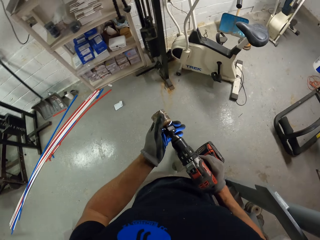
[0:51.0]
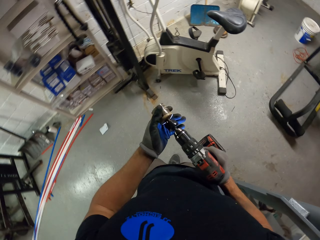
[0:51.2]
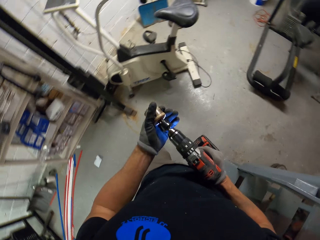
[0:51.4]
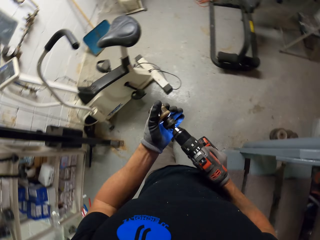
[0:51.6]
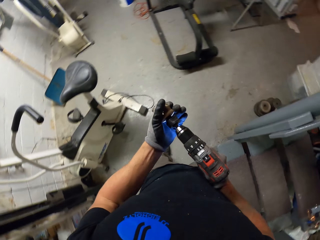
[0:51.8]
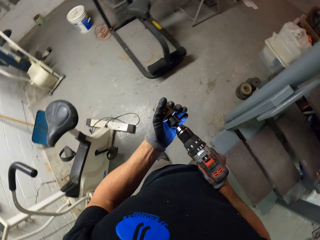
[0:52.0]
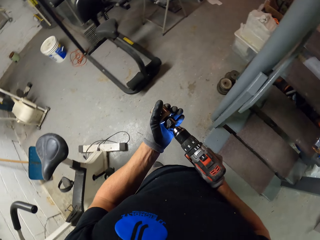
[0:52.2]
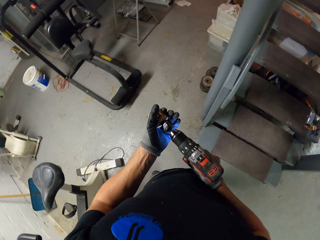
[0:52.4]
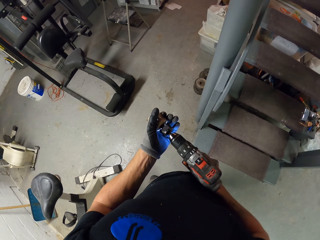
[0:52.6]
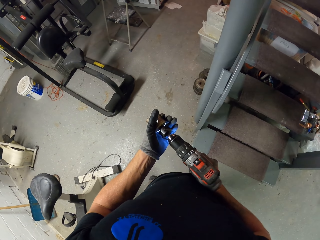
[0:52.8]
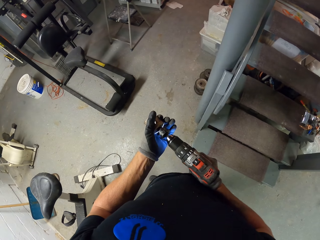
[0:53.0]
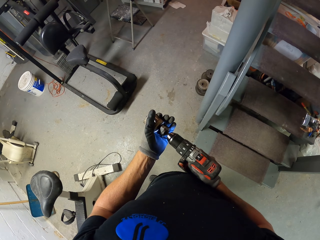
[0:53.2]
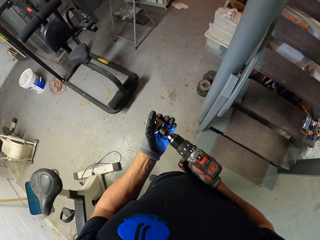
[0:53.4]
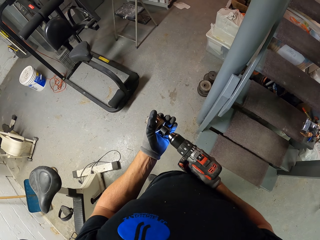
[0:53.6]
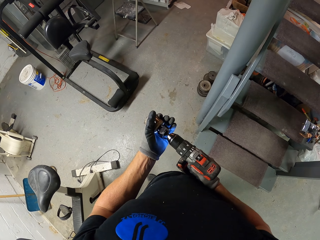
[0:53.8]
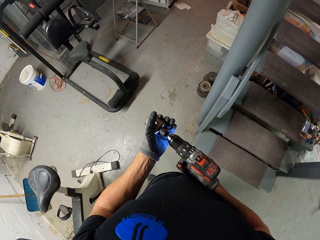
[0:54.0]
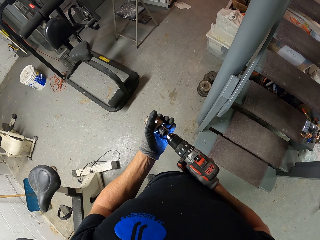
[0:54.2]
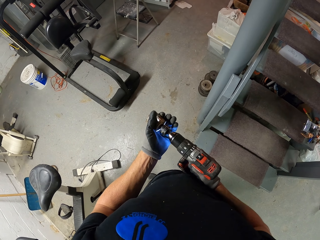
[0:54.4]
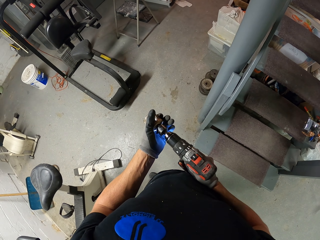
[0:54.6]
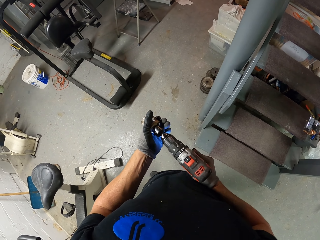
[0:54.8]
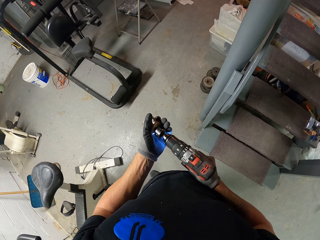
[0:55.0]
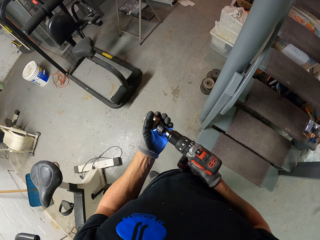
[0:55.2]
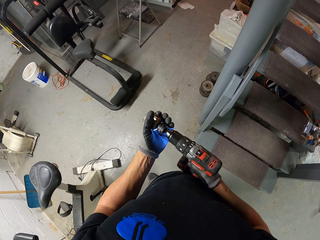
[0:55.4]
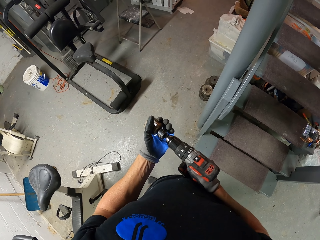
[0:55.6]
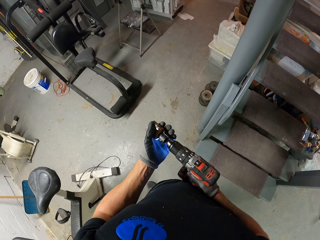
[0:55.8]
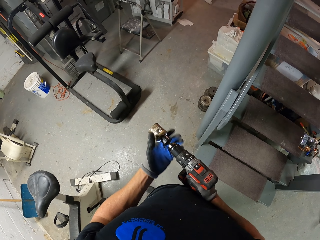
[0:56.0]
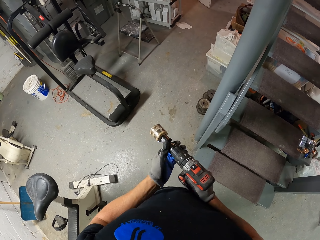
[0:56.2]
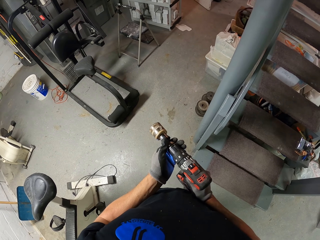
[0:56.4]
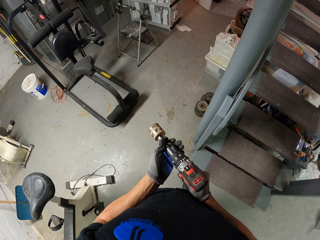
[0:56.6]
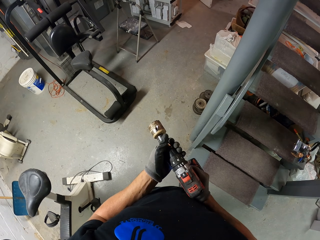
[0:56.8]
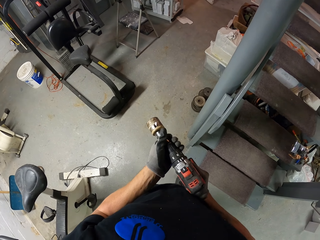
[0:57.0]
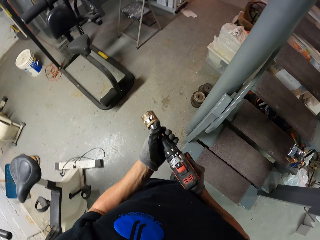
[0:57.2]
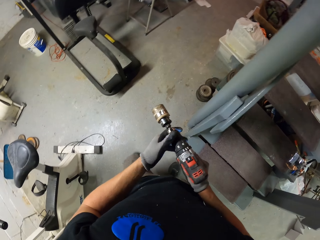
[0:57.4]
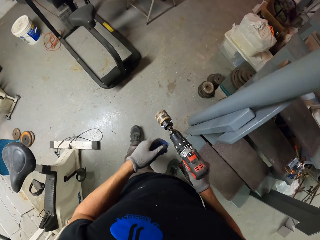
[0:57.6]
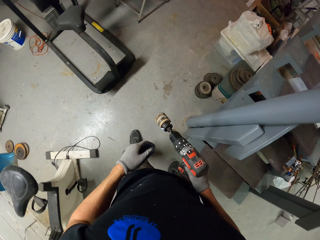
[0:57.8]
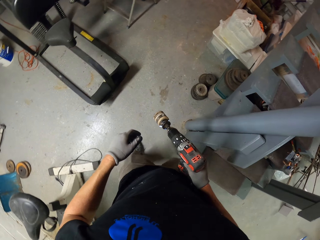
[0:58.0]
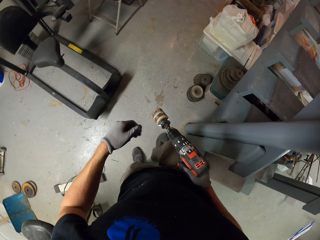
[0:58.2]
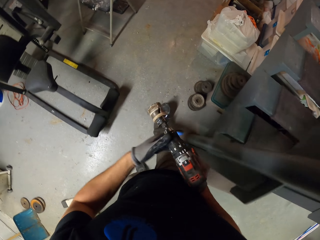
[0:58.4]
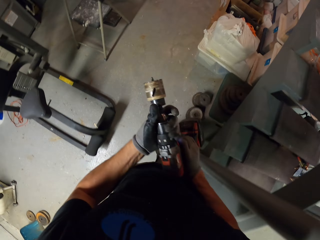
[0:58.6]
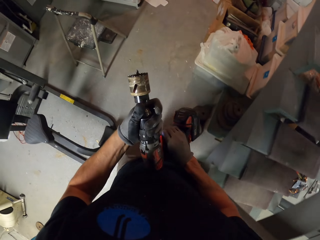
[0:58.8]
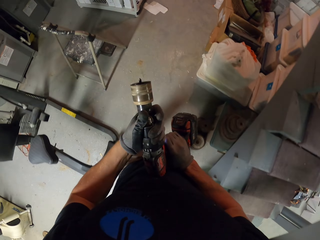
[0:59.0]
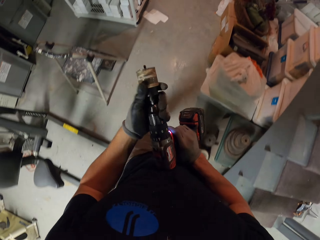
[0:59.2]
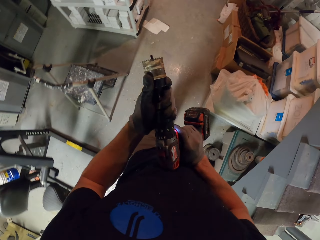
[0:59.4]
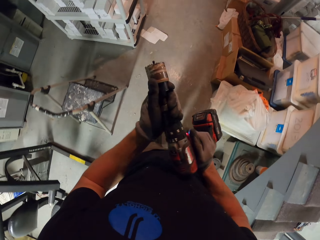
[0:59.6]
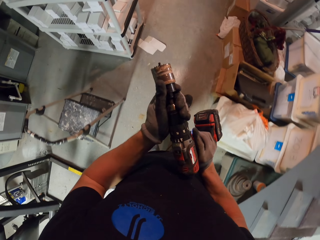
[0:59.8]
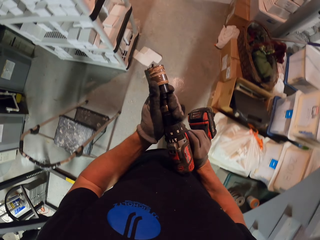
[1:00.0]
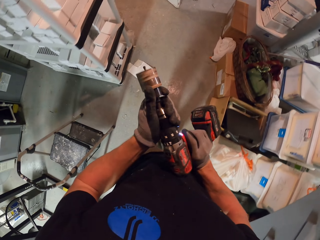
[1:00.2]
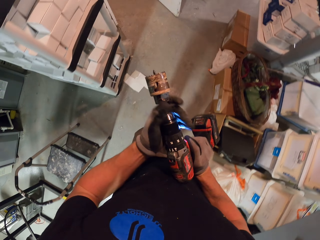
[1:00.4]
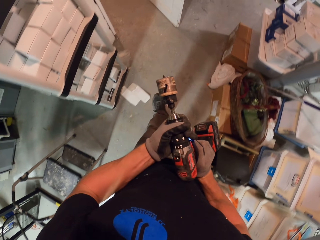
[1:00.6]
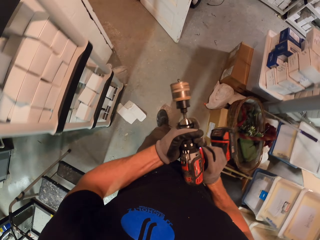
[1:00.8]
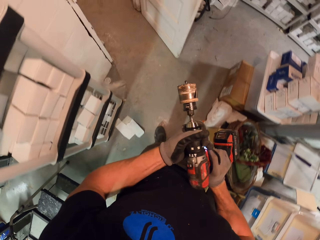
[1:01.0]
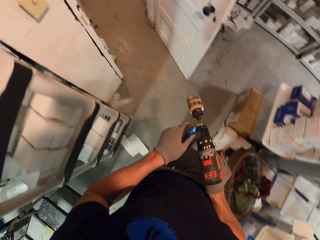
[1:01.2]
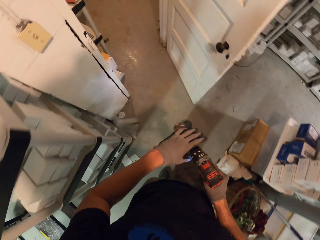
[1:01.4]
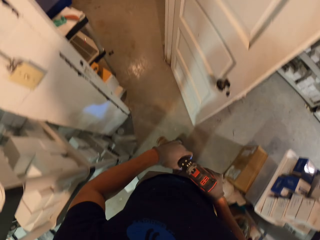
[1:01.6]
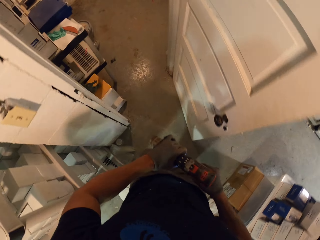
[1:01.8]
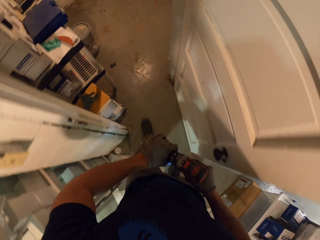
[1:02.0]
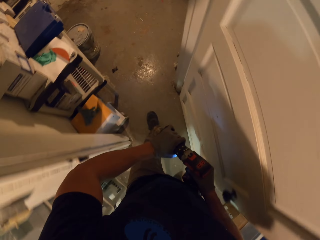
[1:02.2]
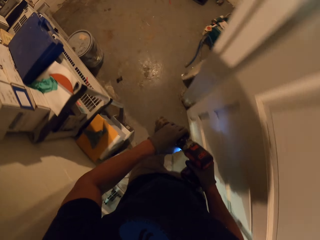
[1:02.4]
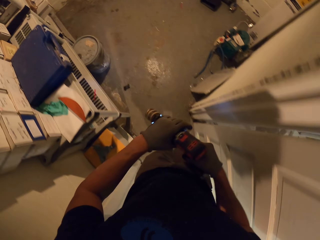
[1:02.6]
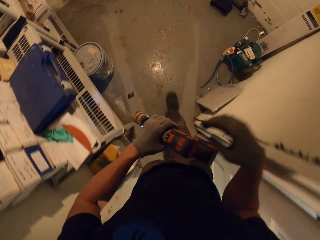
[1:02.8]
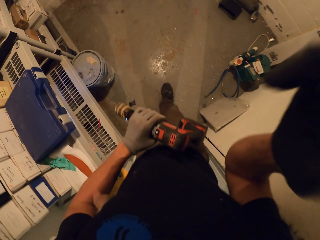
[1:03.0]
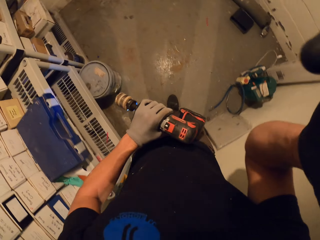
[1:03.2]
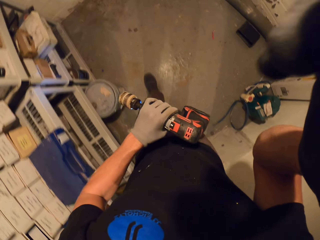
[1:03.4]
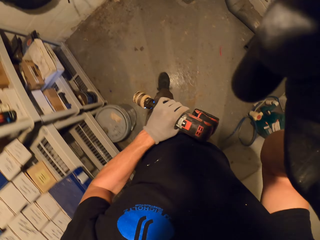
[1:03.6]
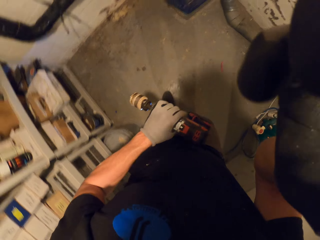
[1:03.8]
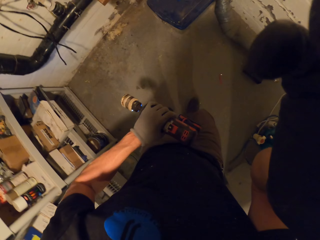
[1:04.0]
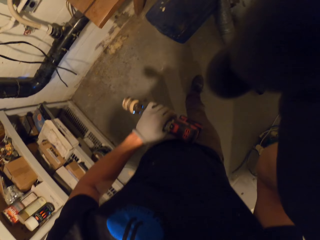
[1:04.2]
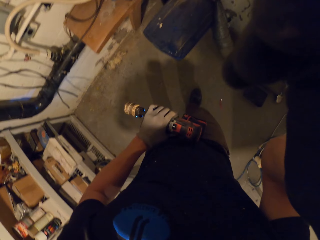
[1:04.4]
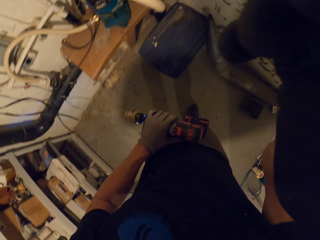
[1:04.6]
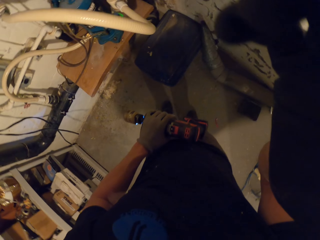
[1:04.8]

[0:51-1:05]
The camera wearer operates the driller. They look around the room. They fasten the drill nail. They walk around the room with the drill. They adjust the drill. They walk around the house with the drill. They adjust the camera.
